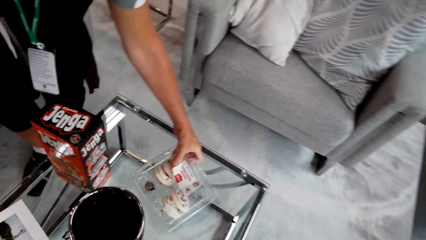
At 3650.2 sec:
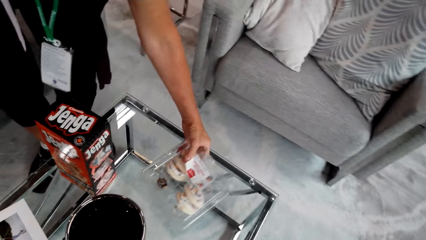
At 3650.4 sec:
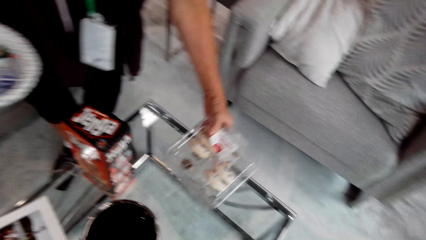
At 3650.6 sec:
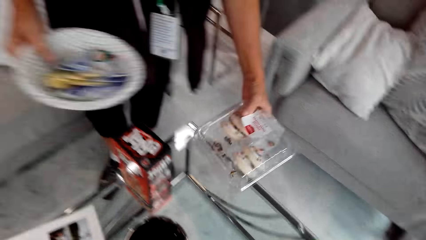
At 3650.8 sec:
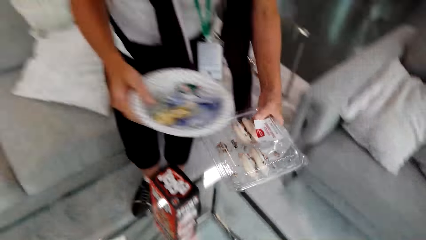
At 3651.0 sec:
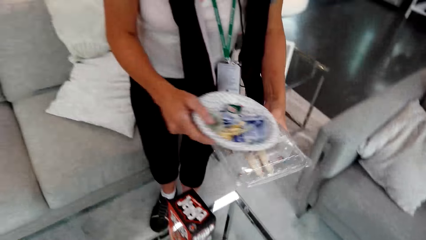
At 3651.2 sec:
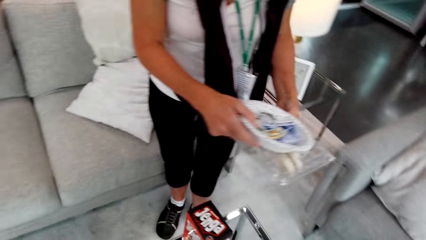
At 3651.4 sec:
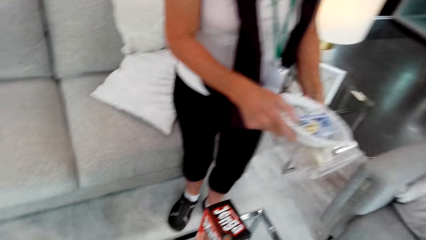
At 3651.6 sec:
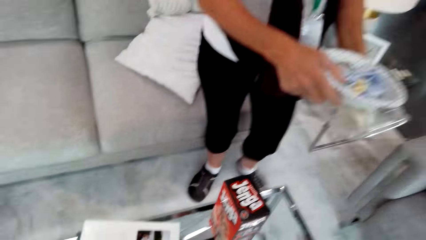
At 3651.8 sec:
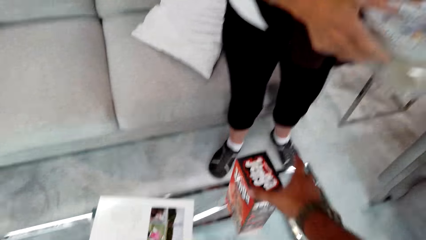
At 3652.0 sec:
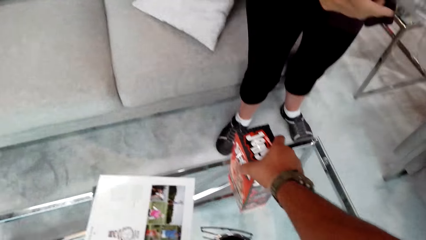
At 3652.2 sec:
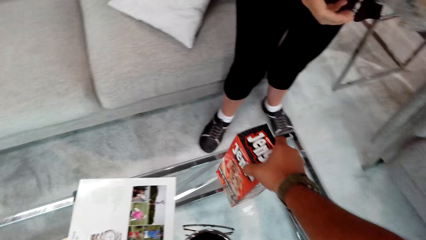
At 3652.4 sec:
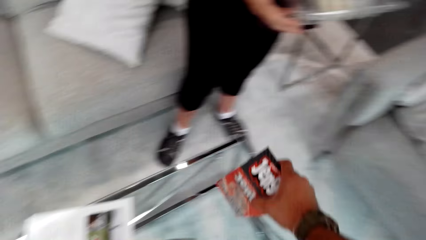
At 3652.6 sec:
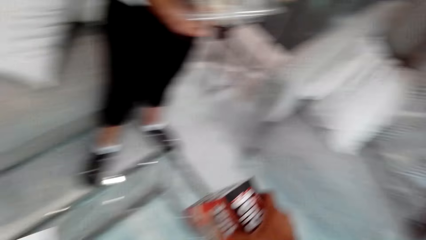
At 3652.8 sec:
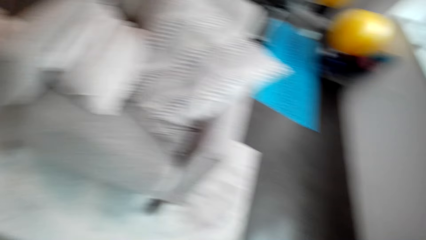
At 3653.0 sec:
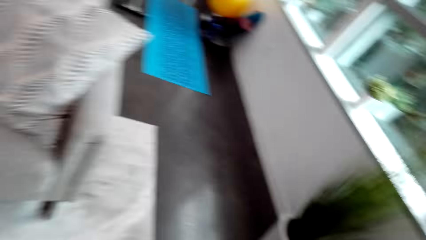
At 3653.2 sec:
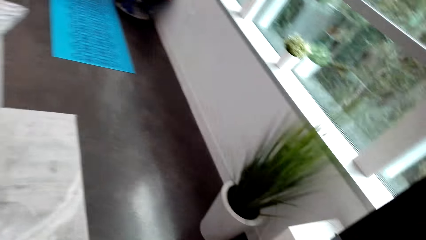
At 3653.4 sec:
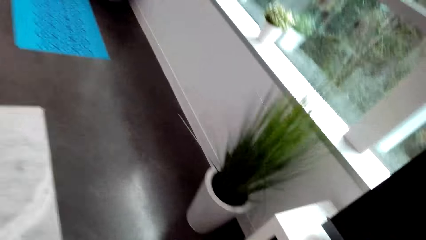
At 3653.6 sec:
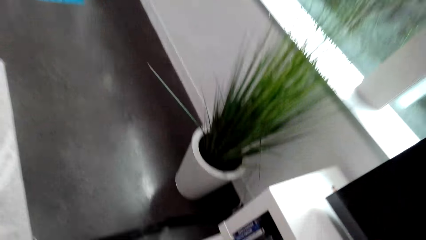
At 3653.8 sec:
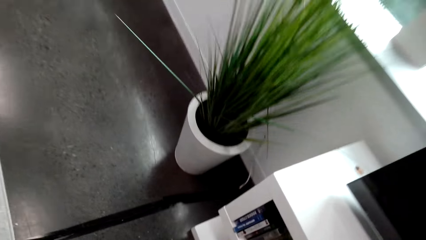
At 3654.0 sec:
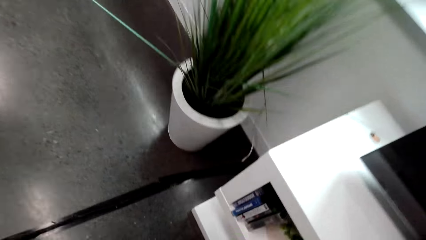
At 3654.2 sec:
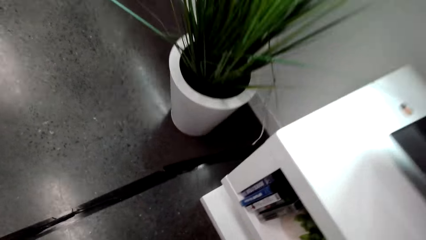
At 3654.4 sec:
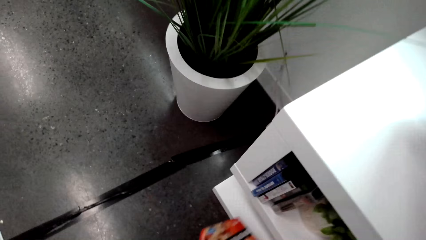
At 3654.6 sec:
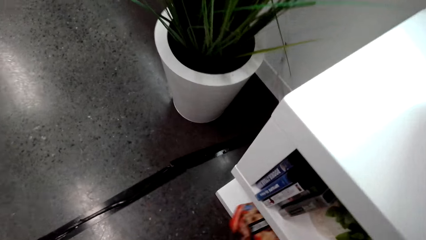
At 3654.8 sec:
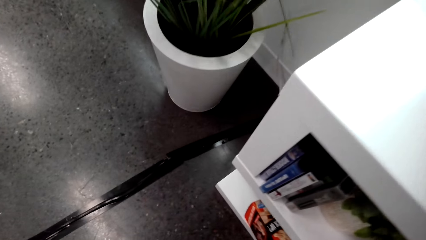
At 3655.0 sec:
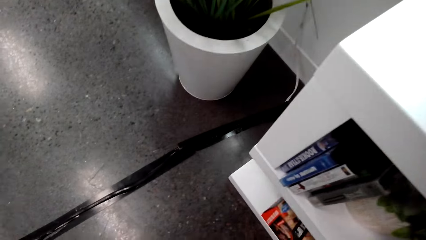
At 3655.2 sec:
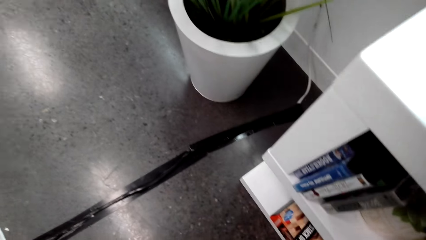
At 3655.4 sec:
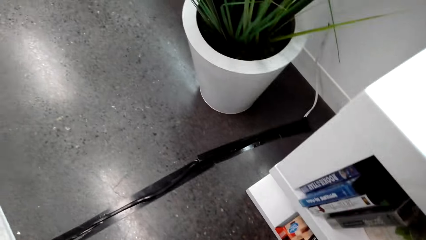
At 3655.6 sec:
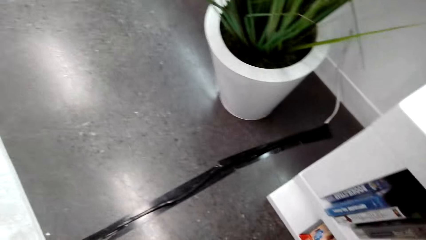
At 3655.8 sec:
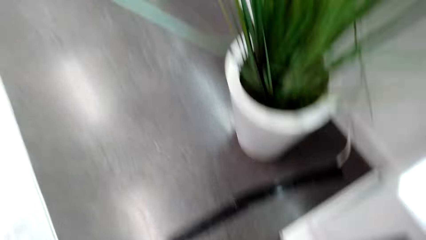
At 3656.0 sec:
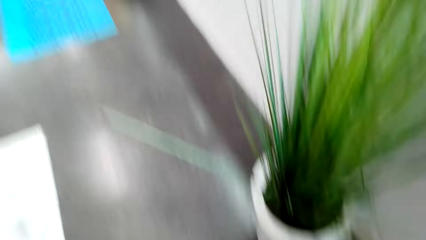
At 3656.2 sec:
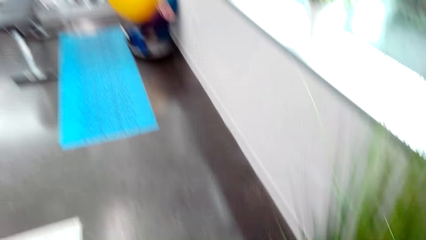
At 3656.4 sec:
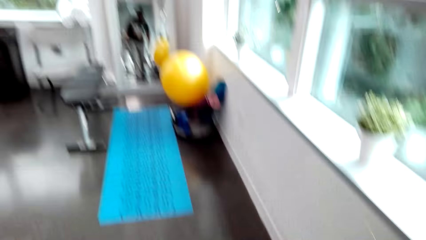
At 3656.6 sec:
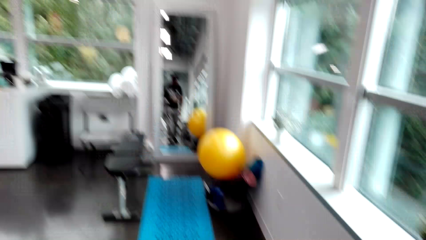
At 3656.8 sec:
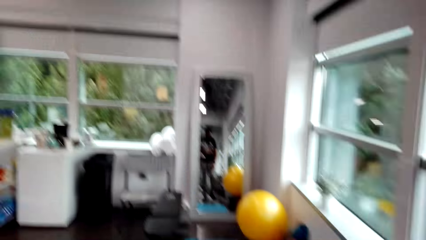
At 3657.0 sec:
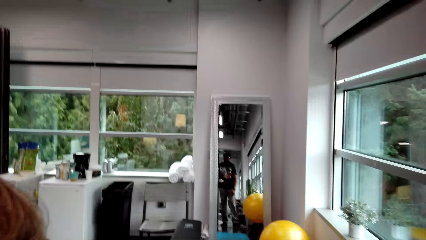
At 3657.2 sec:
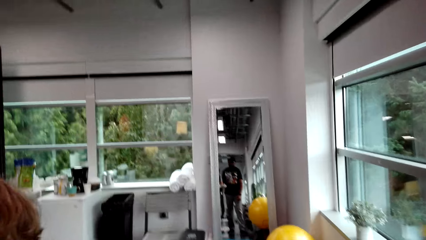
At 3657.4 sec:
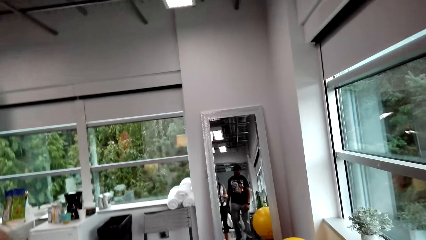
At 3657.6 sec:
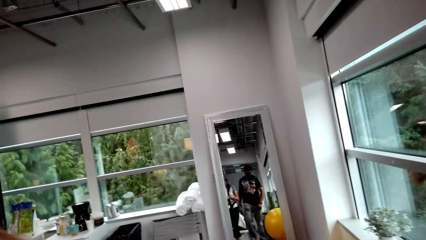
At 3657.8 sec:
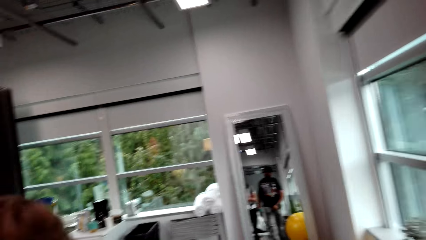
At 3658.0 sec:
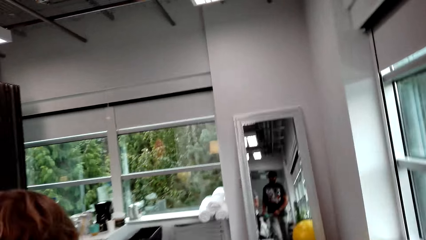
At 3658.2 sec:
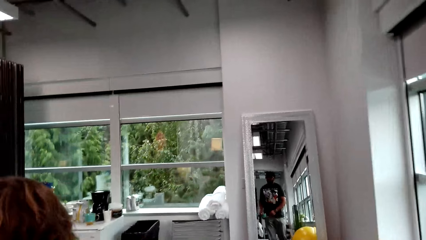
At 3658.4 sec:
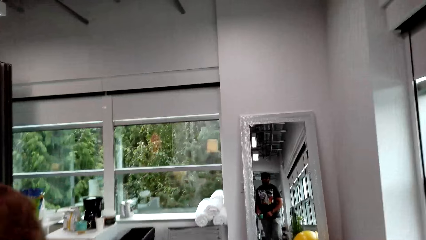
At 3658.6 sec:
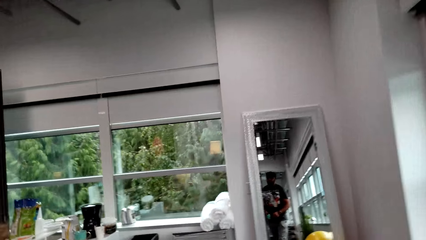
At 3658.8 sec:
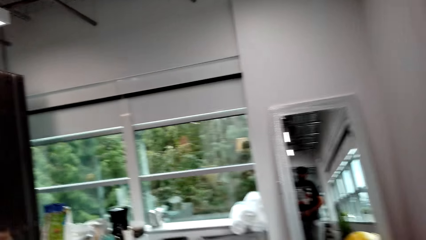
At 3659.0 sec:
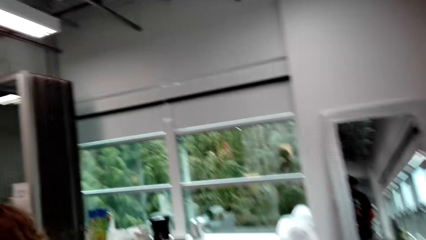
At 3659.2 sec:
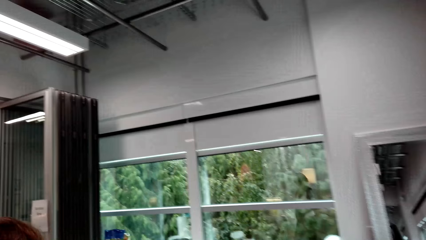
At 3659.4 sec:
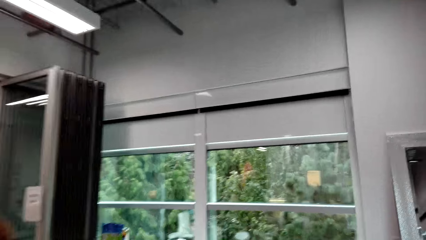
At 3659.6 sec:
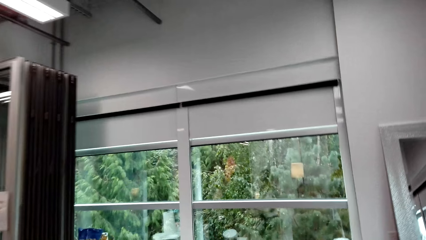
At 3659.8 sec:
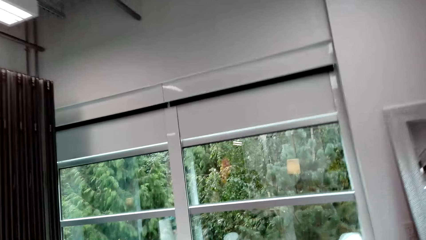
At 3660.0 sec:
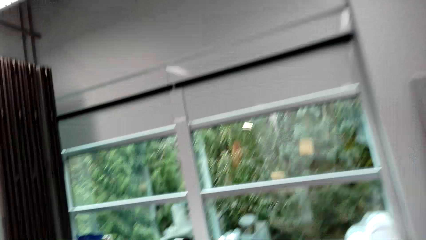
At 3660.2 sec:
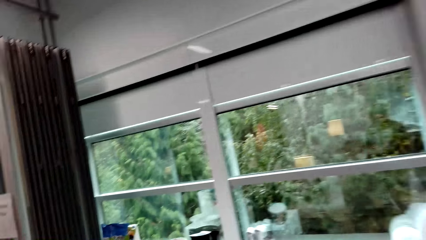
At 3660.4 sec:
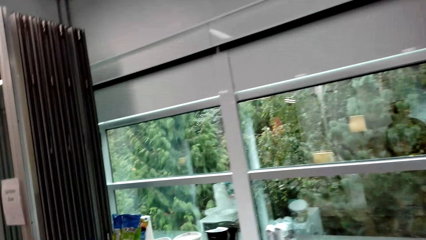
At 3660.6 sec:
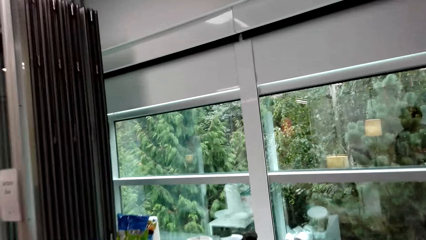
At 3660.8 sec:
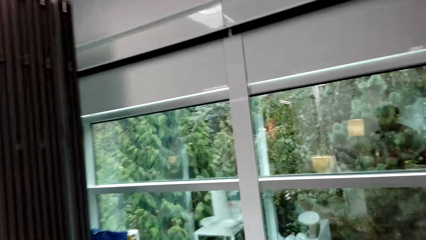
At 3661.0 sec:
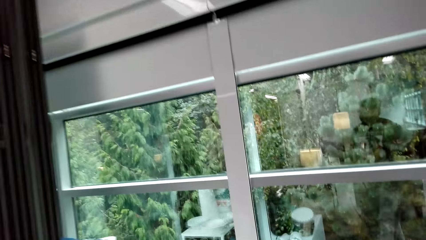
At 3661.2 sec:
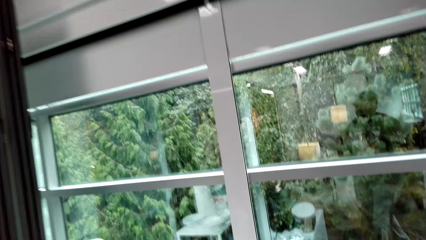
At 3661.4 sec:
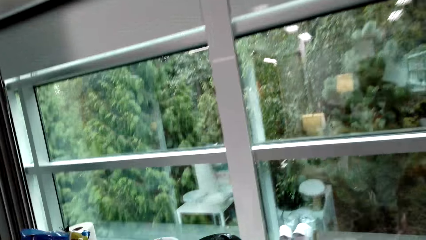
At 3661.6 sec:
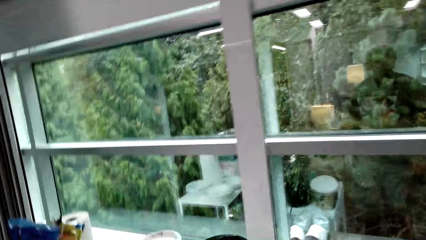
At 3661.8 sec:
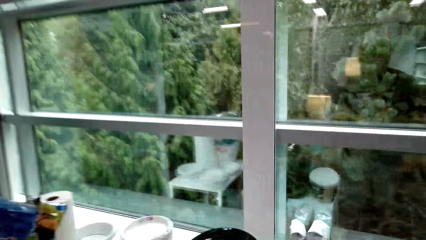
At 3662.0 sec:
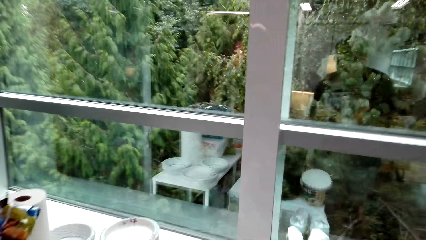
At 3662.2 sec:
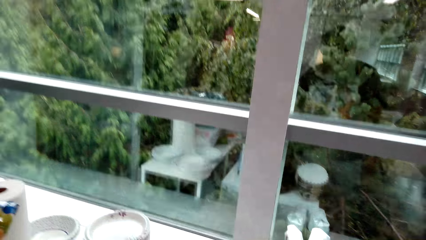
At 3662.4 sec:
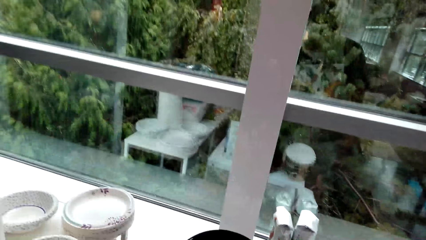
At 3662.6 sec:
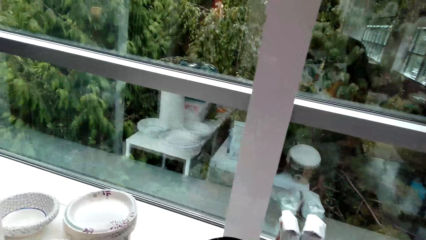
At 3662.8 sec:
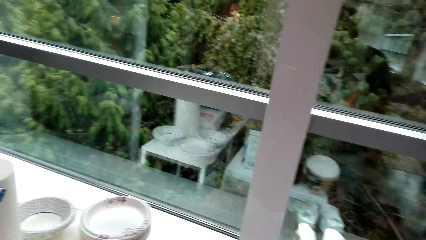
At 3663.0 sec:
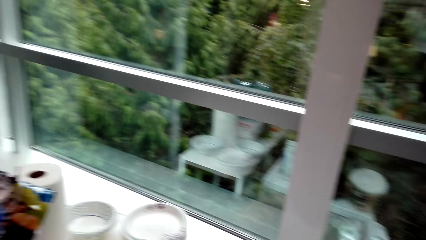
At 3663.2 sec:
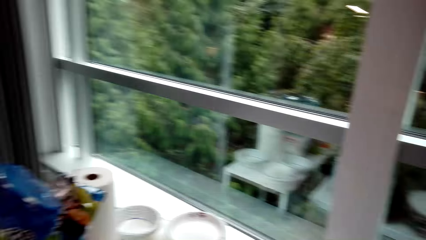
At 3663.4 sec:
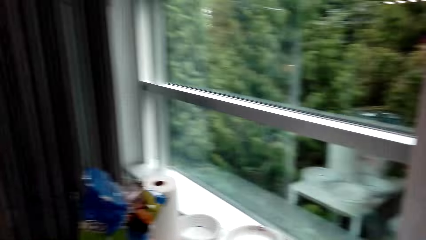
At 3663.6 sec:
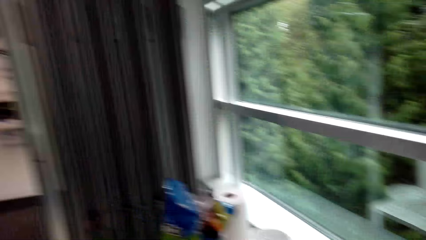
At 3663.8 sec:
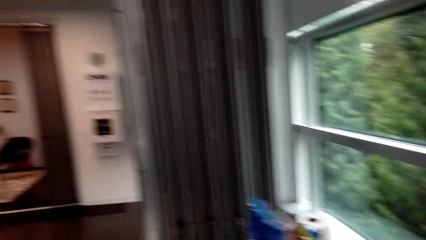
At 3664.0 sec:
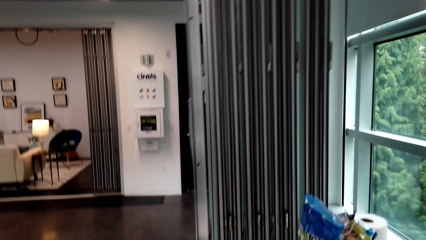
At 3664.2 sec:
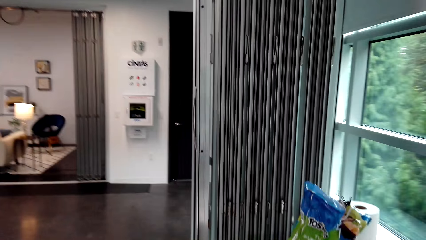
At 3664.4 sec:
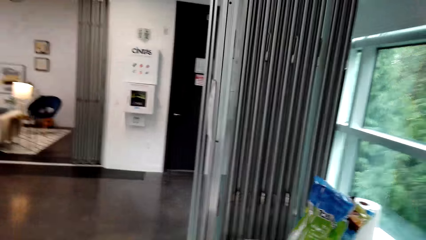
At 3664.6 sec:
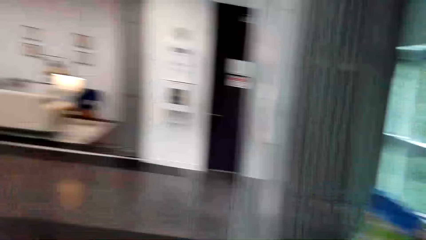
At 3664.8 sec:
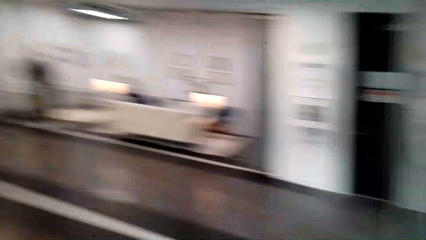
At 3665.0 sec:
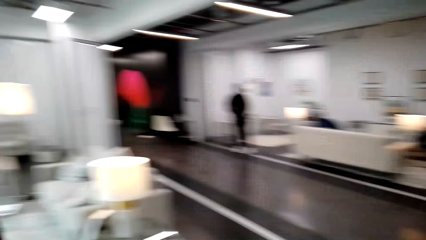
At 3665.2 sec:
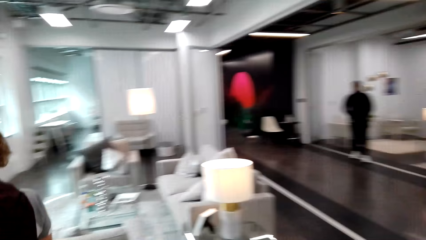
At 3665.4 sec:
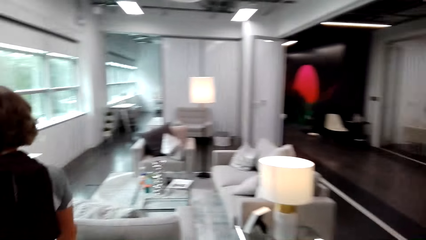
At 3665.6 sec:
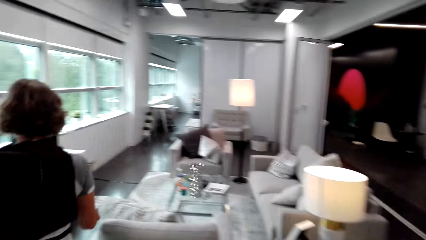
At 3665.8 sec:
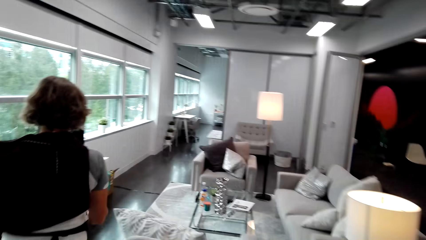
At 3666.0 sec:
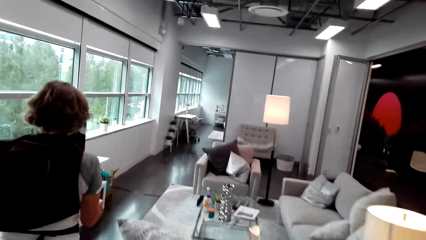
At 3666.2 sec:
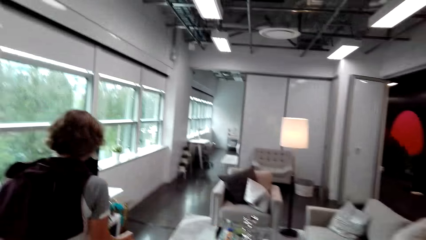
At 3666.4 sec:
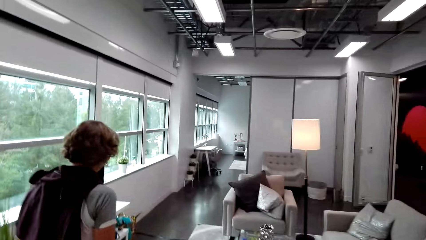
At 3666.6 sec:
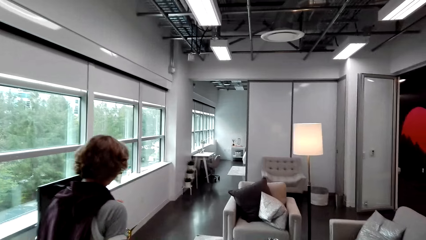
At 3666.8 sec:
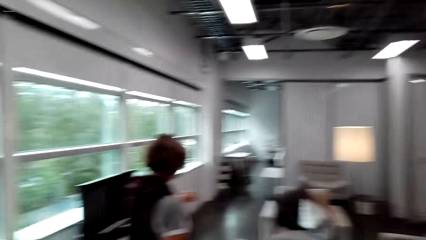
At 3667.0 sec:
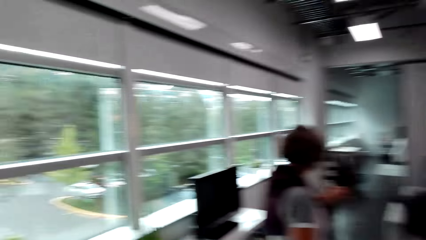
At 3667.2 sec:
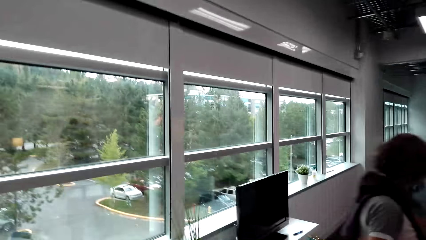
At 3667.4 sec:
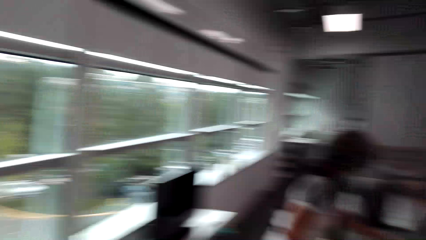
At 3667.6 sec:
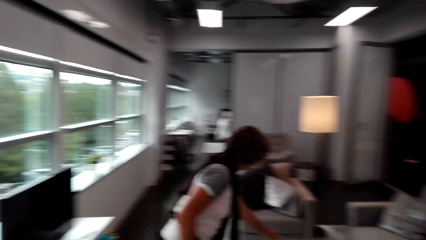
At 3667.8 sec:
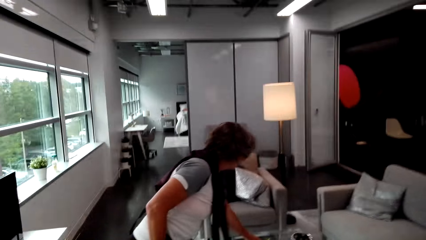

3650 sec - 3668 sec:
A lady holds something and picks up a plate. The camera wearer picks up a jenga and turns around. They move. They put the jenga in the furniture. They look around. They walk in the room. They walk around the room. They turn around. The lady walks in the room.
